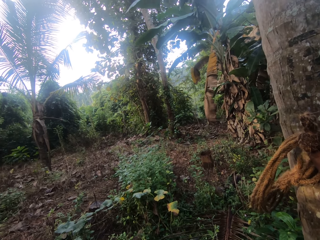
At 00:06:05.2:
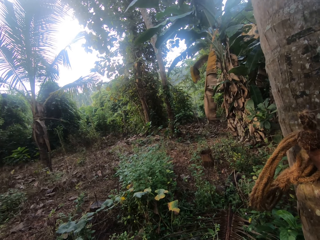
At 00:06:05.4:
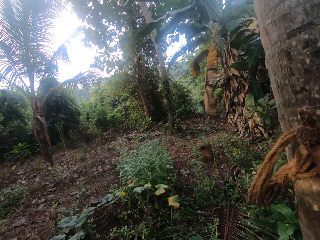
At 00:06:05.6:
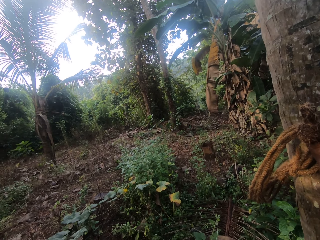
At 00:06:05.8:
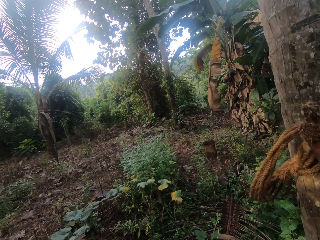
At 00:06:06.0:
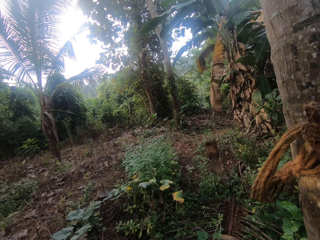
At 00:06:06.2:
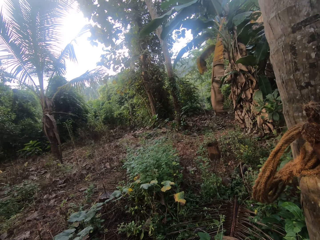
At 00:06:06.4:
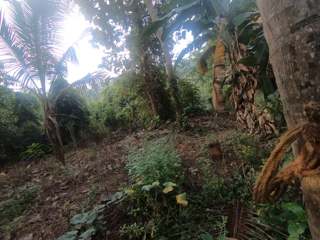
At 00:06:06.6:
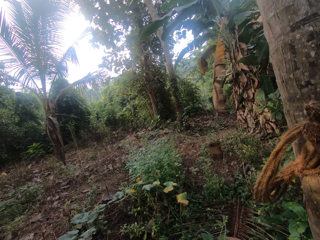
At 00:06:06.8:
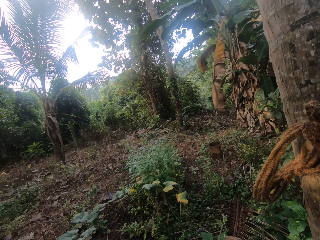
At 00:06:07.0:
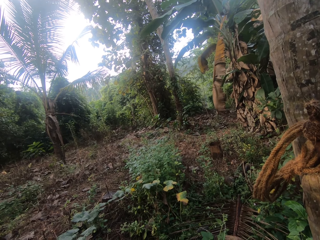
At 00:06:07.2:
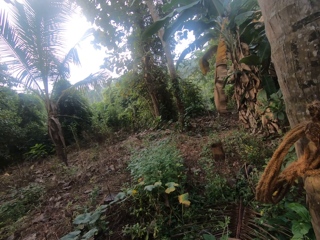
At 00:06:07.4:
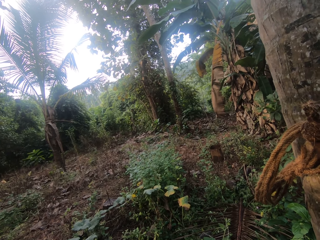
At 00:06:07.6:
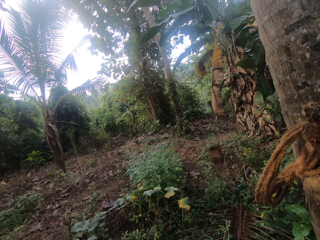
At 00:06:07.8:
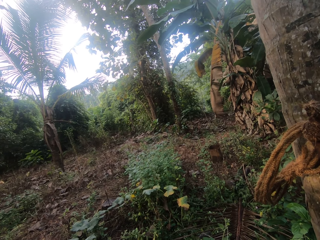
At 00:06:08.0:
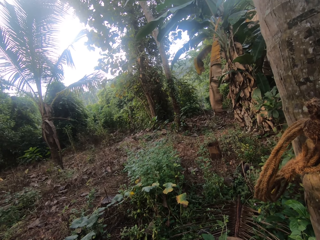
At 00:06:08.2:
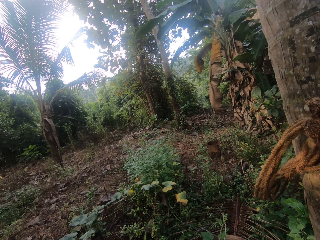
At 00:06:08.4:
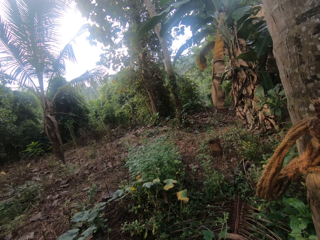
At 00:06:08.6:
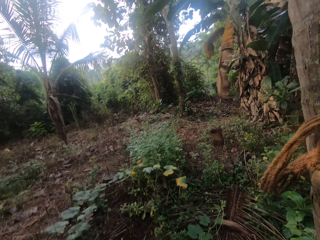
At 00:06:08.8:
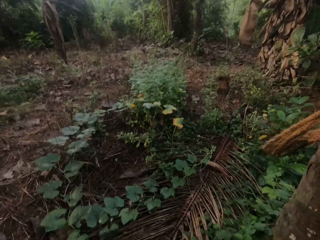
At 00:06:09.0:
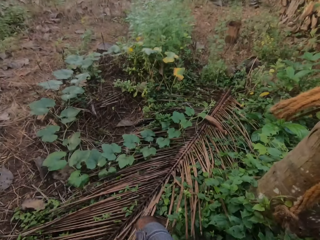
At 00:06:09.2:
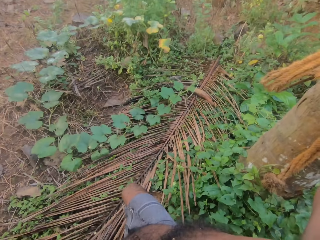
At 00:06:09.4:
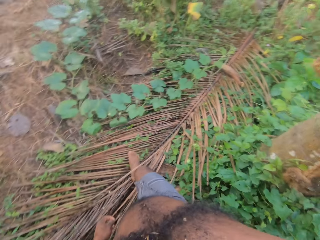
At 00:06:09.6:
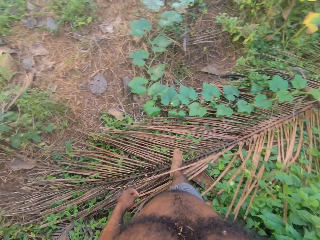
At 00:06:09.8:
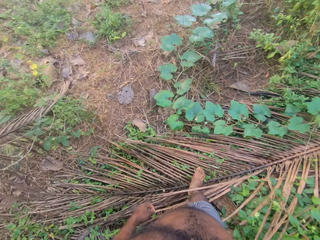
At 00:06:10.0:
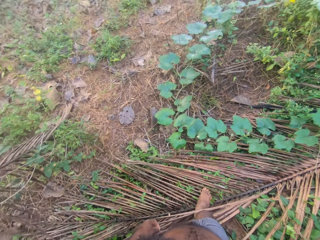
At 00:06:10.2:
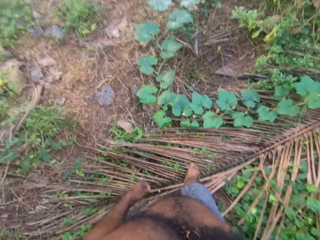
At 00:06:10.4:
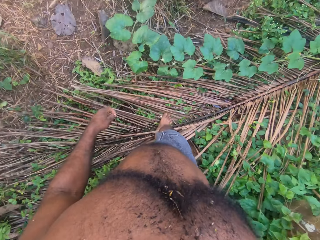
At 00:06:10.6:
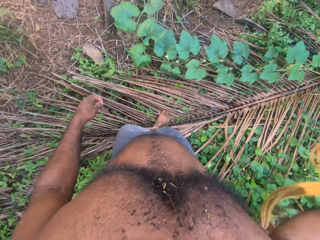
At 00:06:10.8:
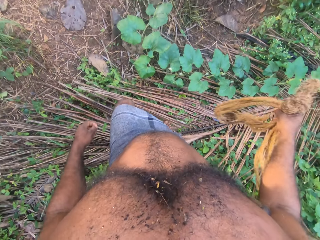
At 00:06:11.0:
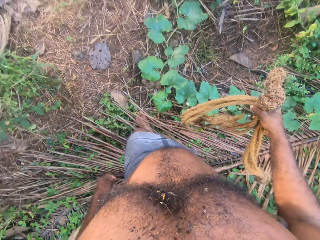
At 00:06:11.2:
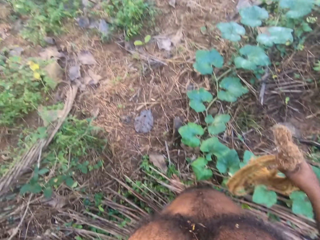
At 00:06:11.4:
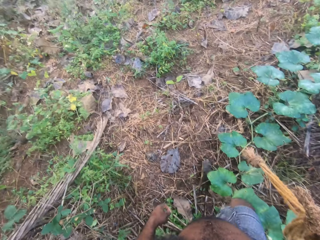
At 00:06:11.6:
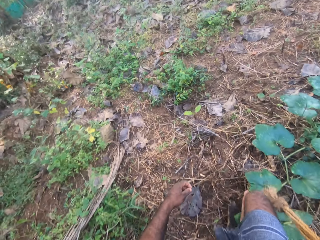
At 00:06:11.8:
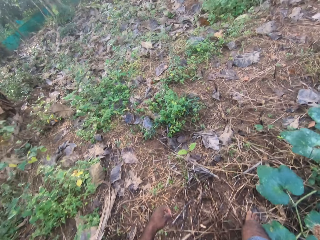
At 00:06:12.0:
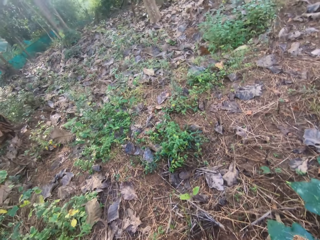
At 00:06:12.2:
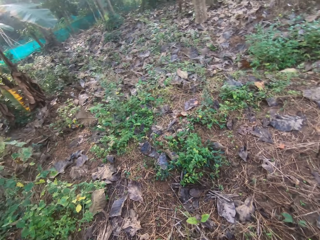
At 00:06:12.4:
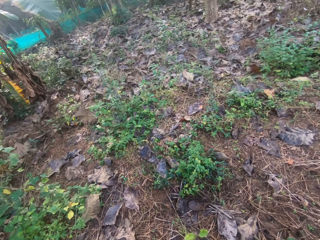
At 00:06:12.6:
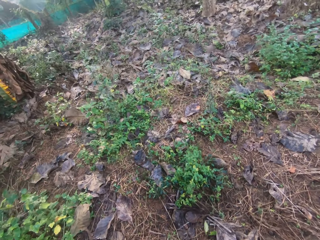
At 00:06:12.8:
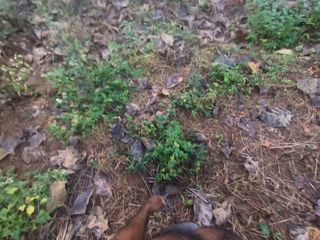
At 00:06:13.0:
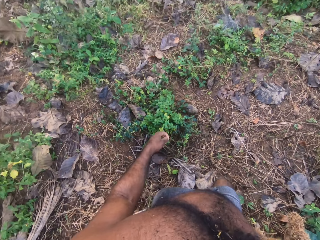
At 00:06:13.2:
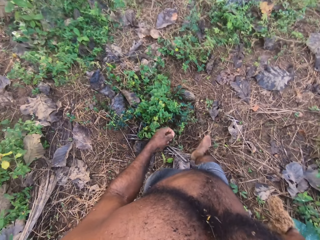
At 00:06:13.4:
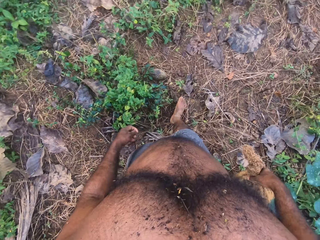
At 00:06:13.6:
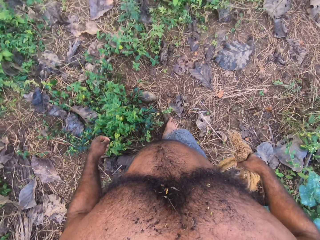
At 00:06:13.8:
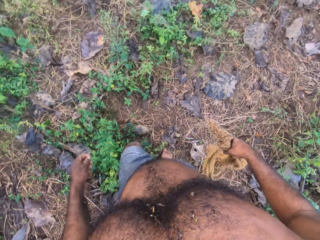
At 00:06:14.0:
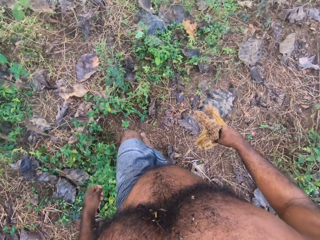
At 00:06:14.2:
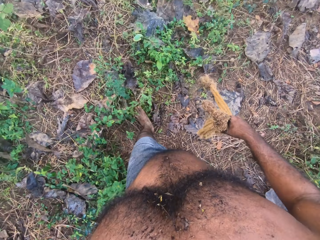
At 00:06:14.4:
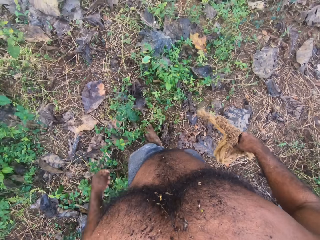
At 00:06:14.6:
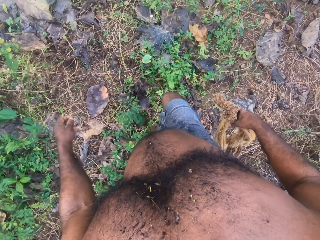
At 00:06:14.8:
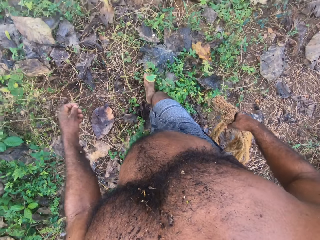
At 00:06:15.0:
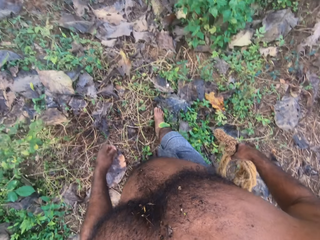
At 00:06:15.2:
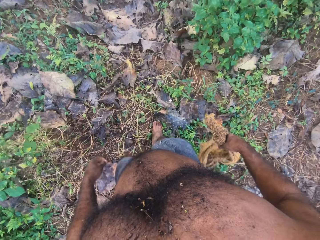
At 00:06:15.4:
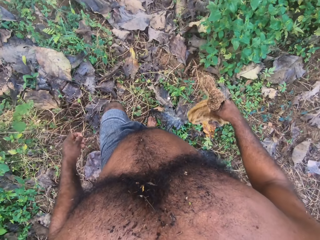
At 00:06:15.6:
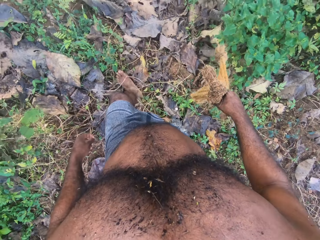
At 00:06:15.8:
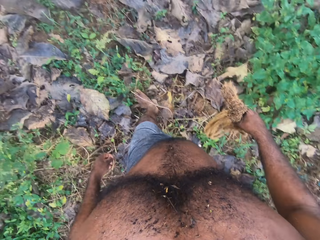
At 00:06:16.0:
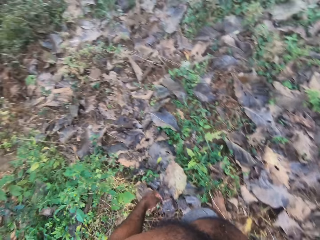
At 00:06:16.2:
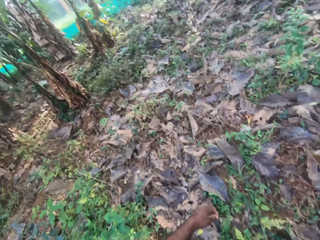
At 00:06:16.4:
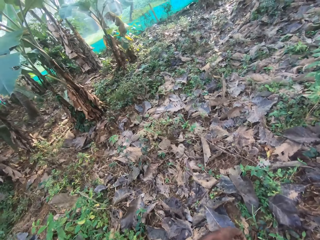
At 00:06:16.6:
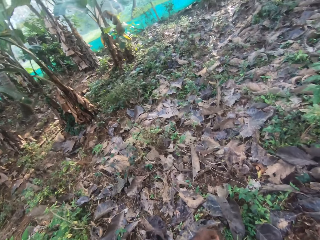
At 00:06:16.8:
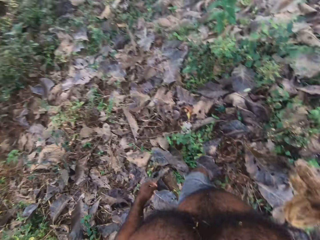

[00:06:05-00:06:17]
The camera wearer walks in the garden.

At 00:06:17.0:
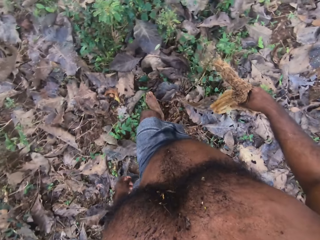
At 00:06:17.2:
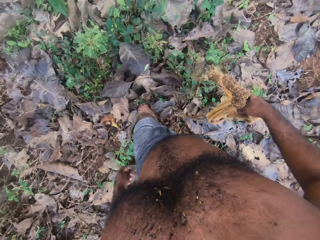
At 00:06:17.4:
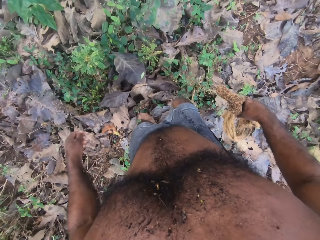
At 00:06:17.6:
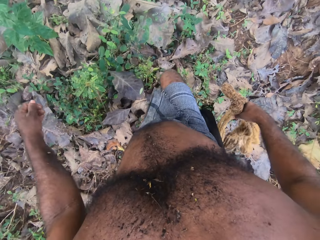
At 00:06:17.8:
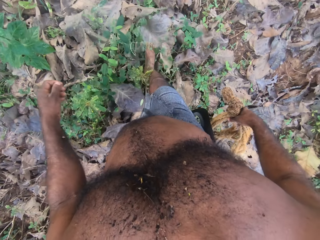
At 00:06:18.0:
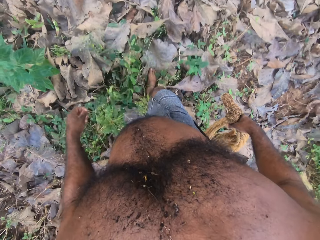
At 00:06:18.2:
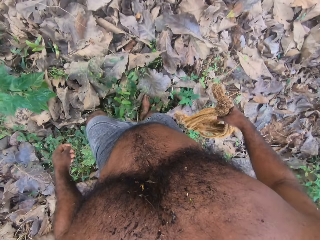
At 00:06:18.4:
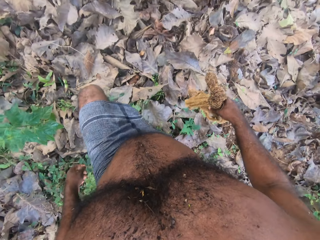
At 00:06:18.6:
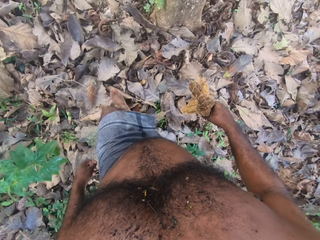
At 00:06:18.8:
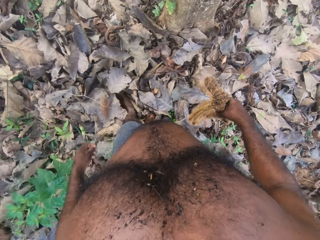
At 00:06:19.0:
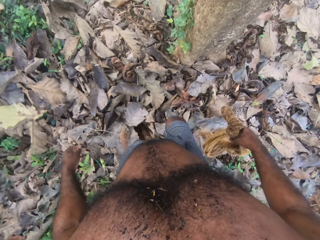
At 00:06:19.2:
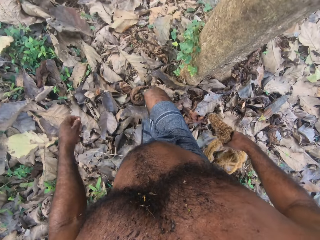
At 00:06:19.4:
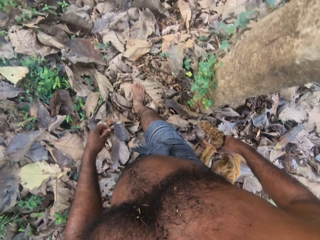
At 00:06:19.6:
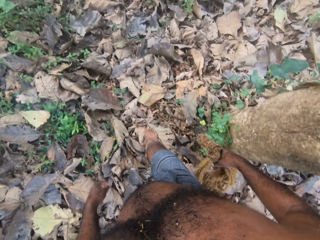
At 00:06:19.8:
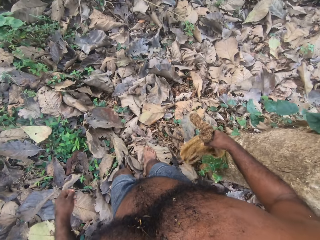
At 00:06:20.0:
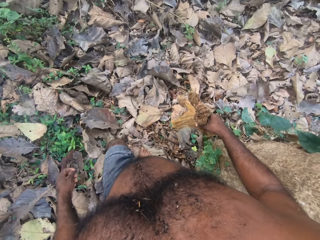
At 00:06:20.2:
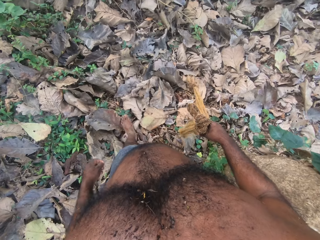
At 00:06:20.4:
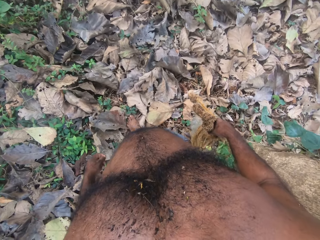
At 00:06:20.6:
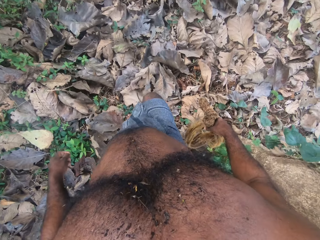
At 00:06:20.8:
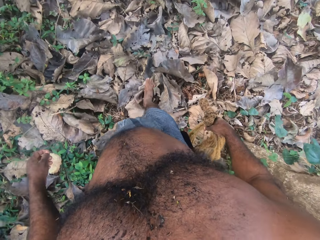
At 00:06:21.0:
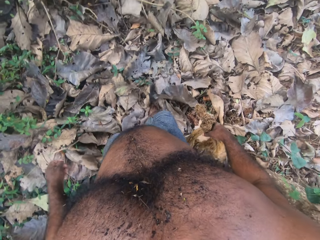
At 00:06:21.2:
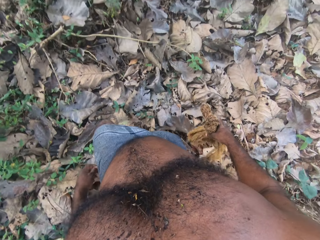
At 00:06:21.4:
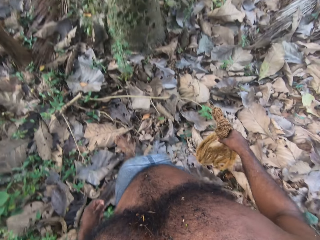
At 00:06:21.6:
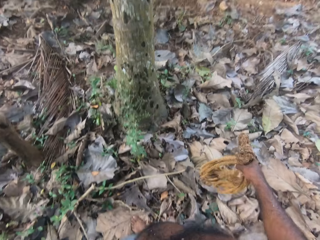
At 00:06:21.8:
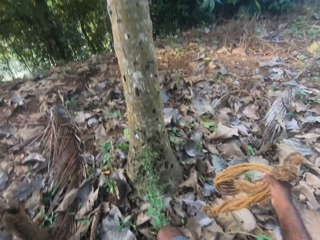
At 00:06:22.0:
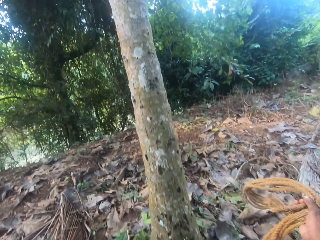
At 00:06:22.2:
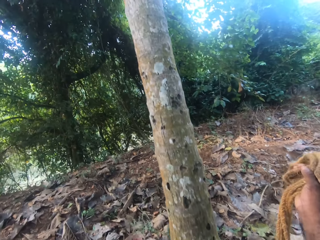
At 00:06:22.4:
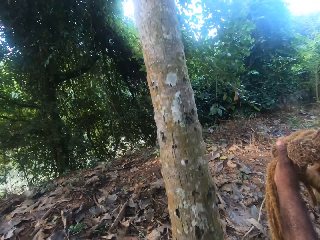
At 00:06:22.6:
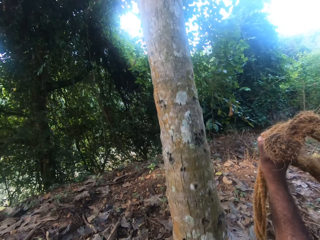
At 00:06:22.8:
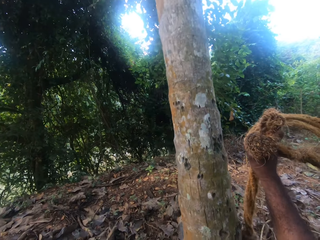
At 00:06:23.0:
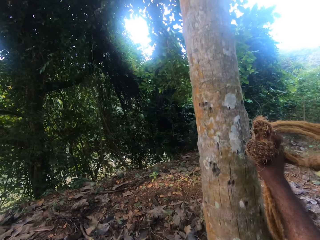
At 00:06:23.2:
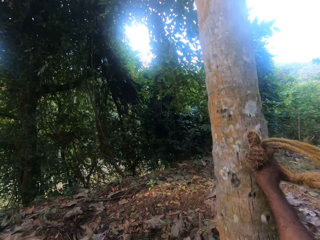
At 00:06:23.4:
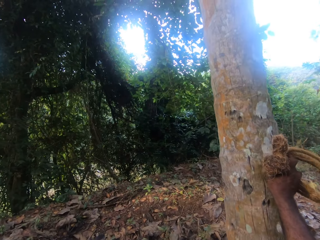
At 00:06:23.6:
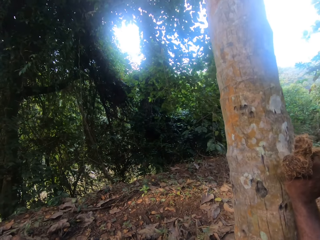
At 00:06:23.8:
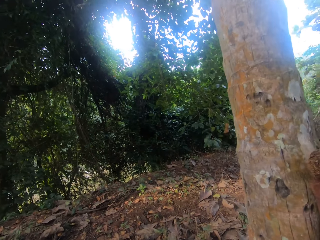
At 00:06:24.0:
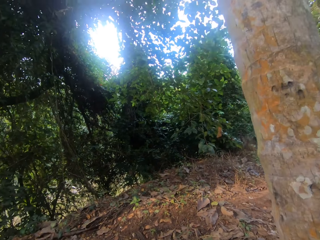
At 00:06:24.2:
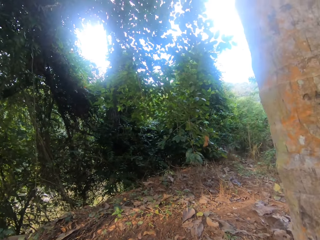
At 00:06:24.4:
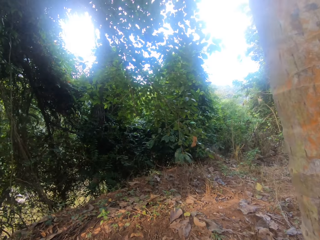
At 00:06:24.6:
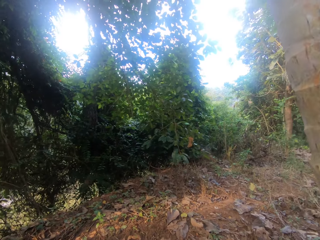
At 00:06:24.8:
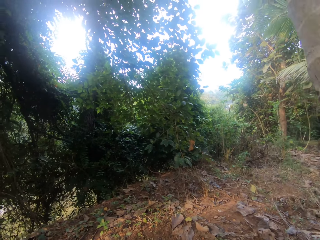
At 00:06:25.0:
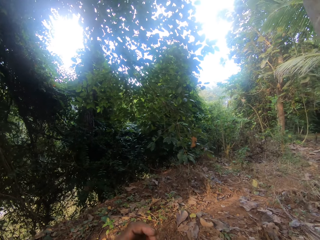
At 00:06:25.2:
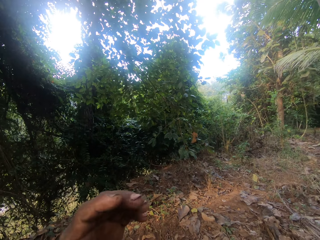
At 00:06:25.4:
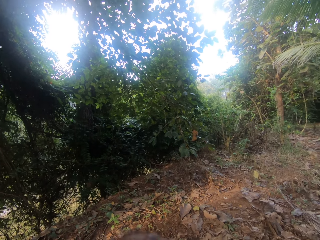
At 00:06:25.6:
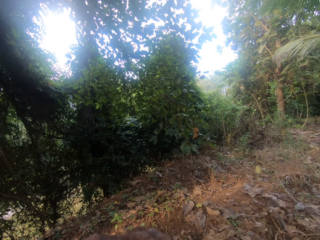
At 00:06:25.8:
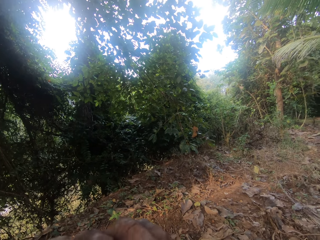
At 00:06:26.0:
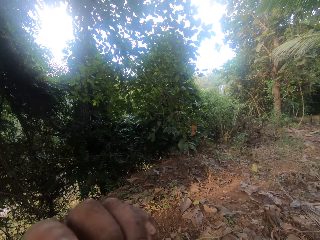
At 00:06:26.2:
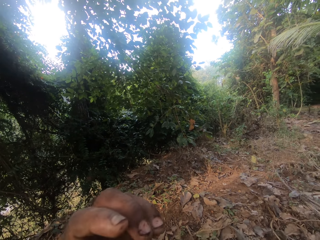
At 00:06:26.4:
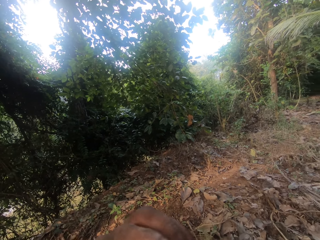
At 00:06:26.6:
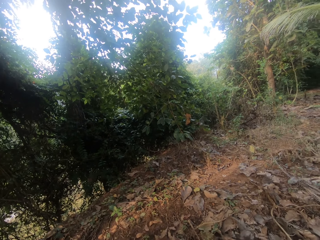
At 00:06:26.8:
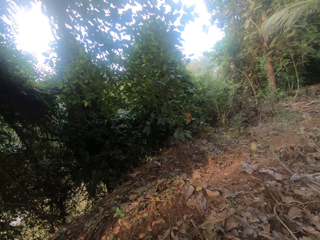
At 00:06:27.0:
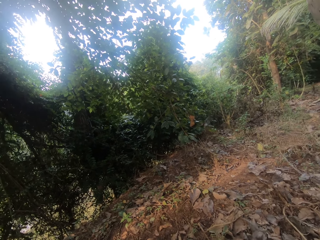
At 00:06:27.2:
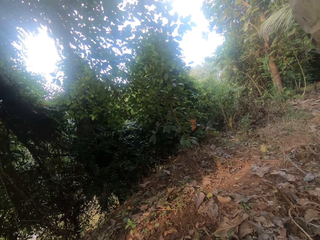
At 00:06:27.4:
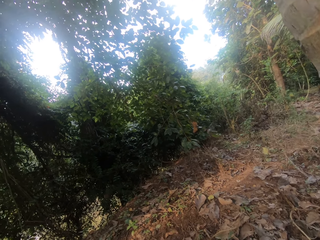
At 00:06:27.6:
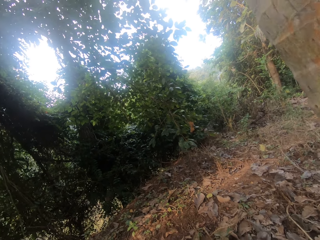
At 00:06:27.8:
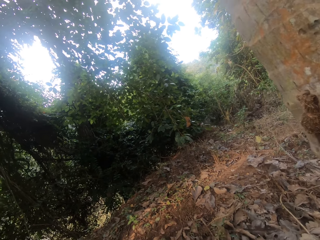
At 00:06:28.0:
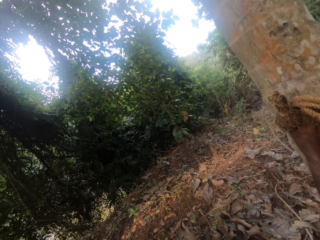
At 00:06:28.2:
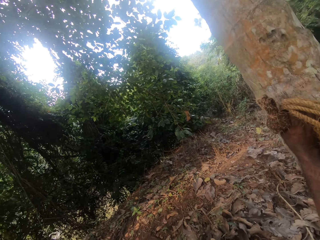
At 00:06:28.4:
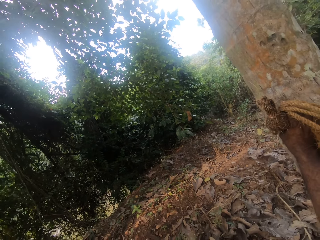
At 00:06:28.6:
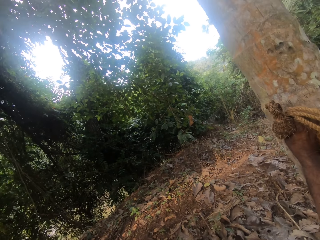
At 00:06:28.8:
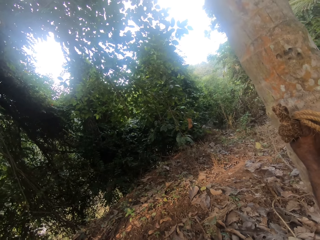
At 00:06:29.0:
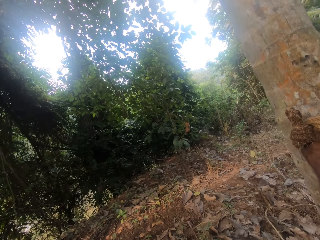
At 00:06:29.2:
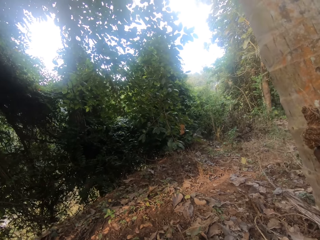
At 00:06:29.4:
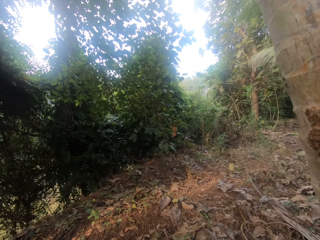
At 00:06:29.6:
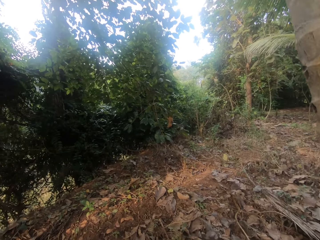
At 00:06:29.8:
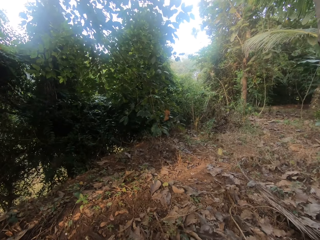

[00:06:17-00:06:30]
The camera wearer holds the palm tree. They stand in the garden. They touch the face.
